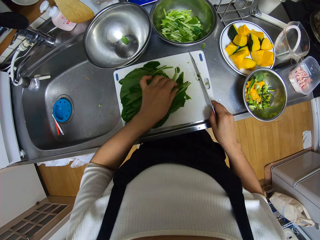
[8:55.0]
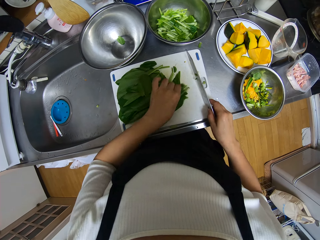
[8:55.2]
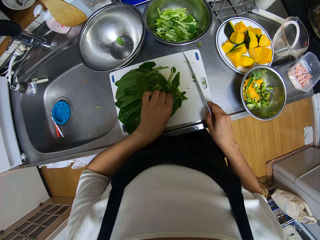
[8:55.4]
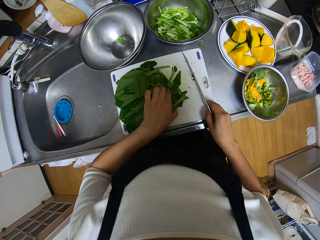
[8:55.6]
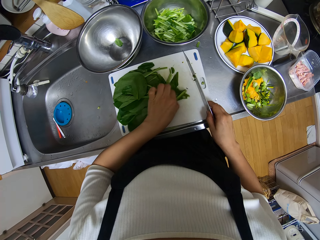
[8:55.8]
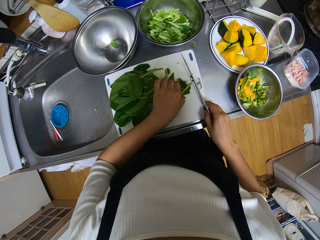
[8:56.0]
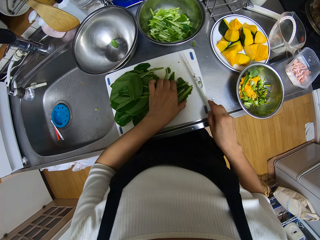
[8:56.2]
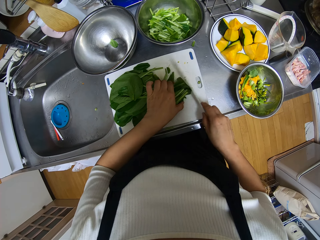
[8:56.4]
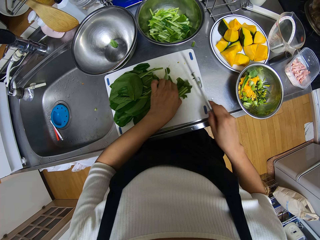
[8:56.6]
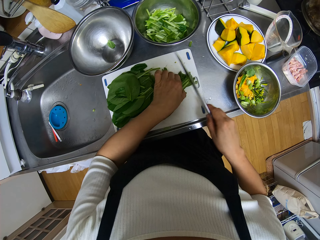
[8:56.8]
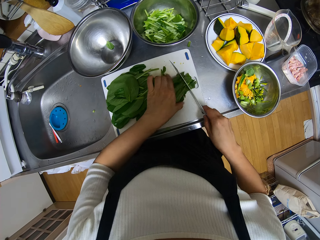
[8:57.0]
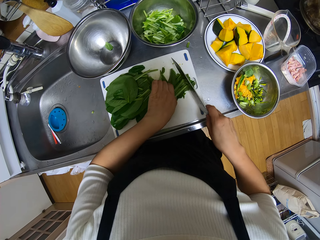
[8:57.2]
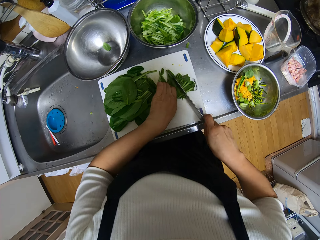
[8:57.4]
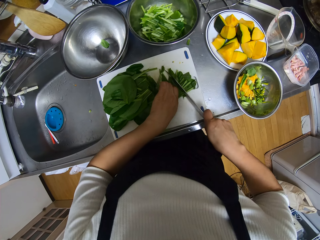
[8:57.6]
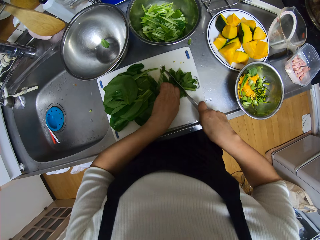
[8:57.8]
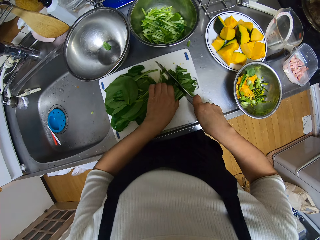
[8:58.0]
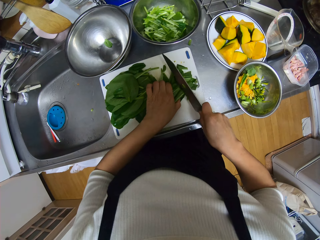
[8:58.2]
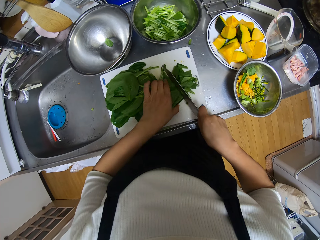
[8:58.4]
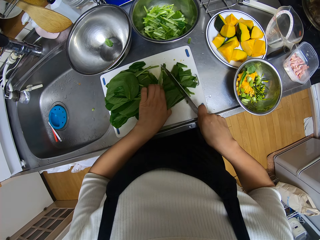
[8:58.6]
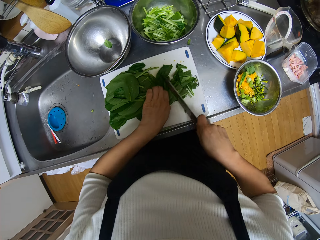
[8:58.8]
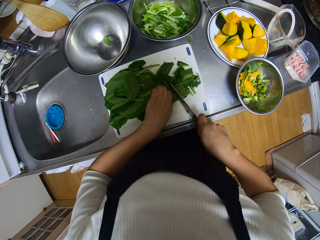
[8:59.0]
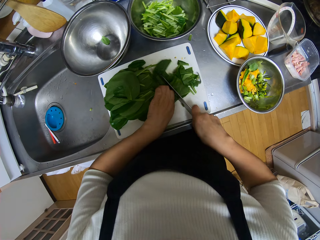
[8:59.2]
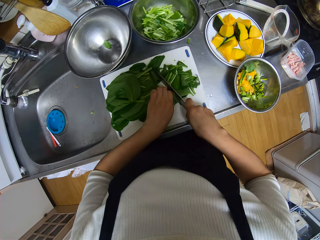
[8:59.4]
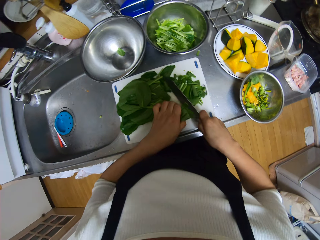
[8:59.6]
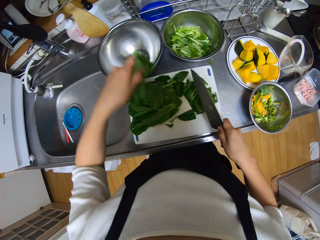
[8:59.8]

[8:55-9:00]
The camera wearer gathers some spinach on the chopping board with her left hand. She cuts the spinach with the knife. She cuts the spinach with the knife again.

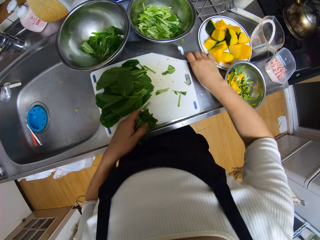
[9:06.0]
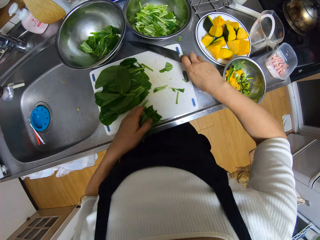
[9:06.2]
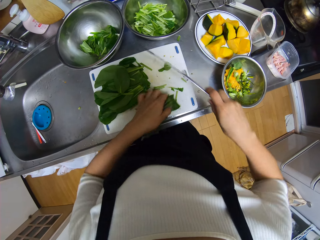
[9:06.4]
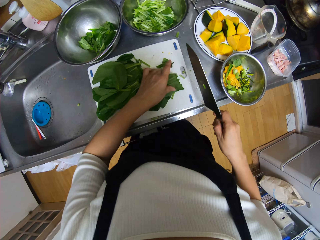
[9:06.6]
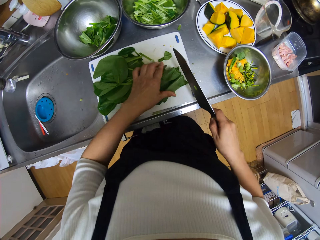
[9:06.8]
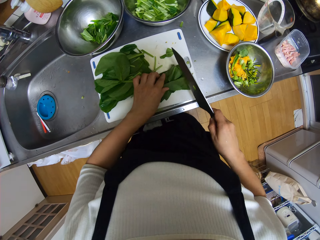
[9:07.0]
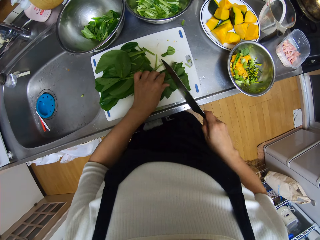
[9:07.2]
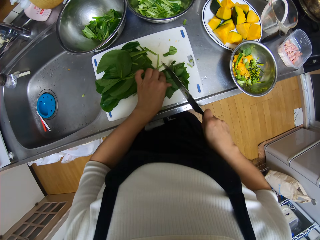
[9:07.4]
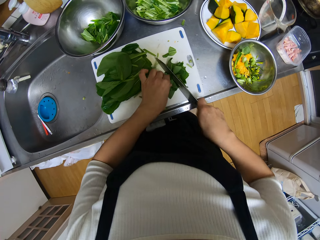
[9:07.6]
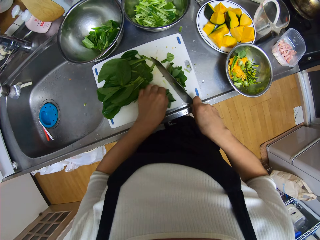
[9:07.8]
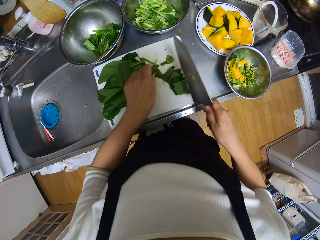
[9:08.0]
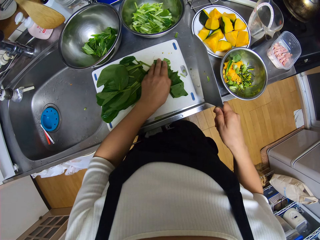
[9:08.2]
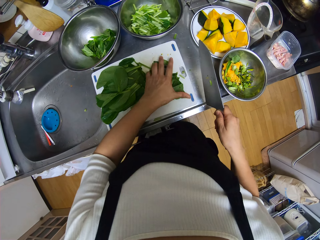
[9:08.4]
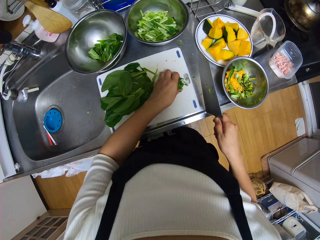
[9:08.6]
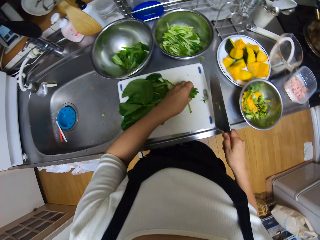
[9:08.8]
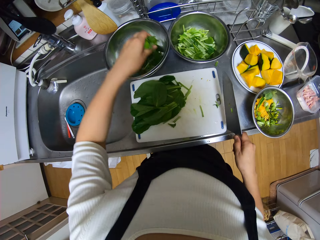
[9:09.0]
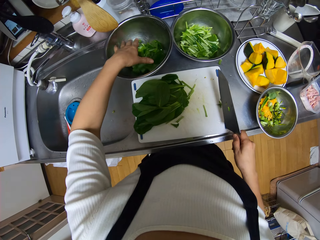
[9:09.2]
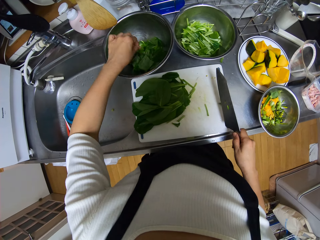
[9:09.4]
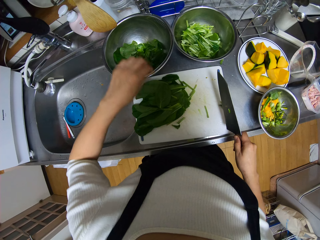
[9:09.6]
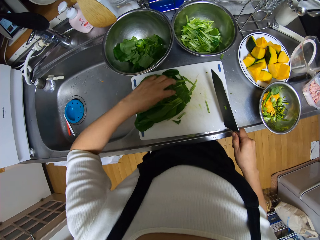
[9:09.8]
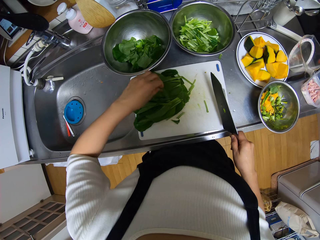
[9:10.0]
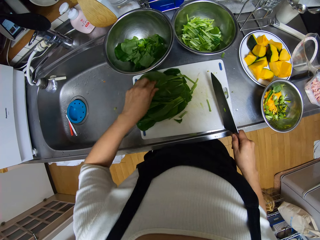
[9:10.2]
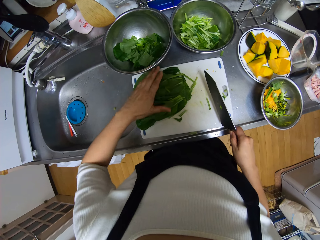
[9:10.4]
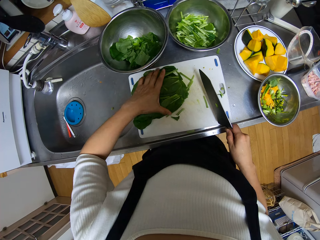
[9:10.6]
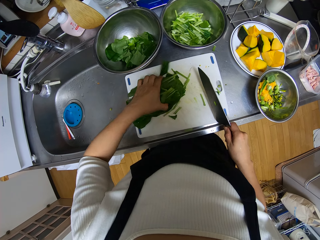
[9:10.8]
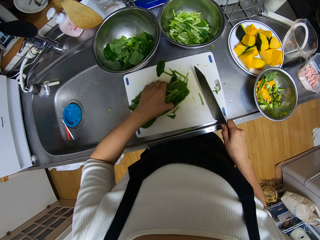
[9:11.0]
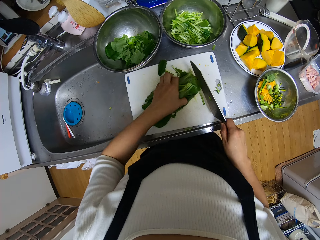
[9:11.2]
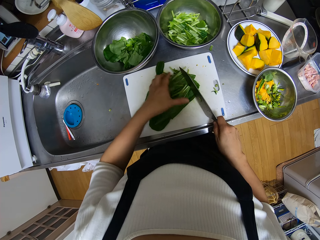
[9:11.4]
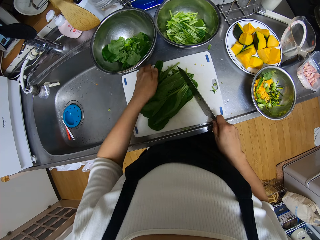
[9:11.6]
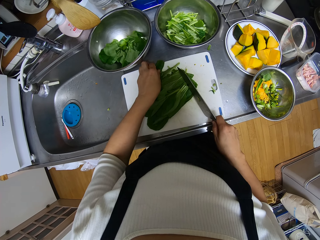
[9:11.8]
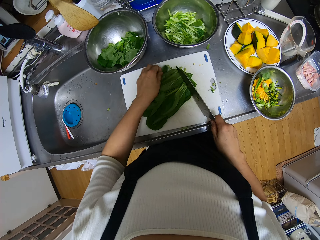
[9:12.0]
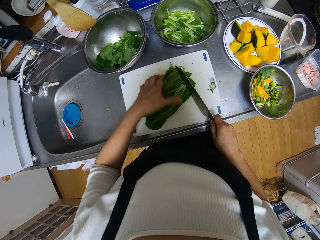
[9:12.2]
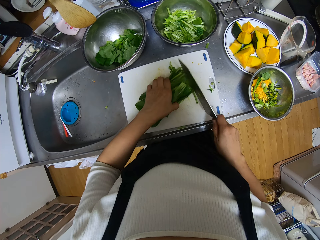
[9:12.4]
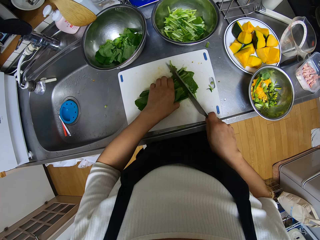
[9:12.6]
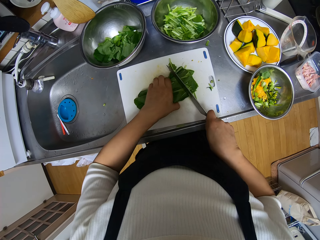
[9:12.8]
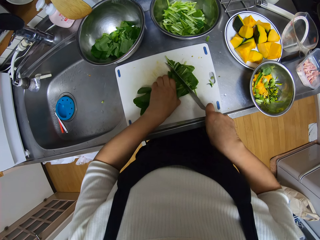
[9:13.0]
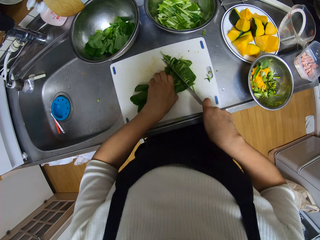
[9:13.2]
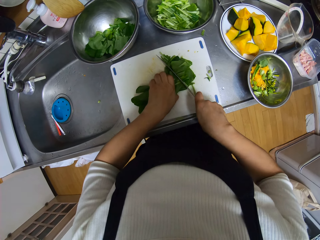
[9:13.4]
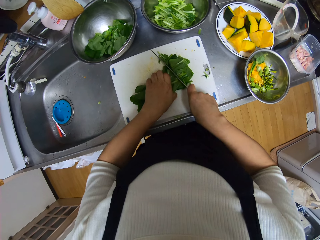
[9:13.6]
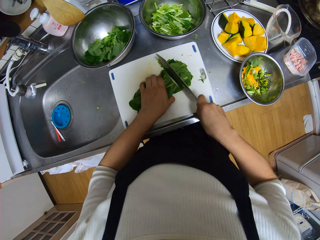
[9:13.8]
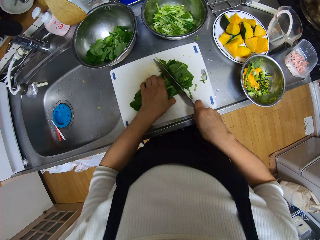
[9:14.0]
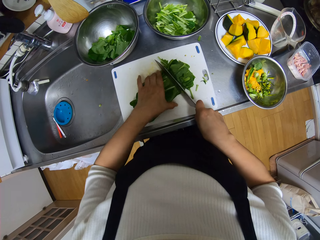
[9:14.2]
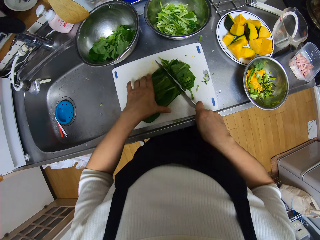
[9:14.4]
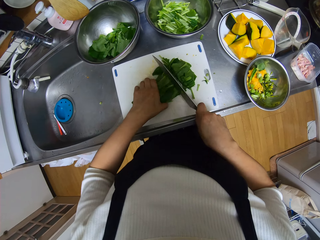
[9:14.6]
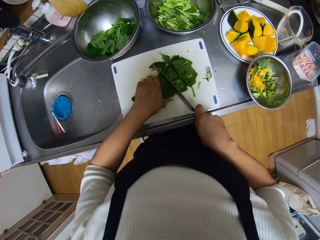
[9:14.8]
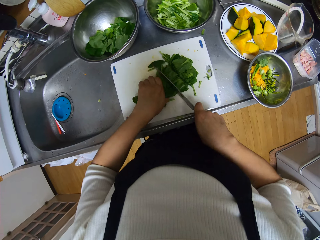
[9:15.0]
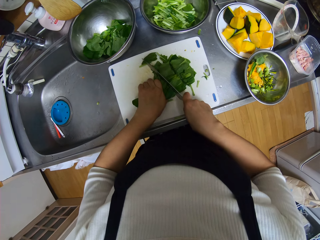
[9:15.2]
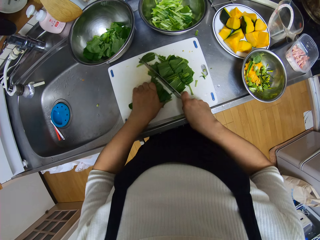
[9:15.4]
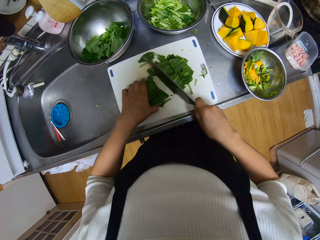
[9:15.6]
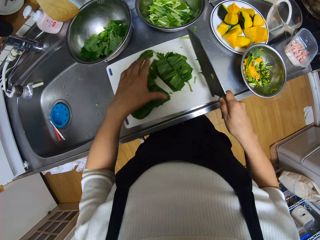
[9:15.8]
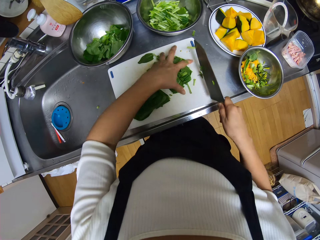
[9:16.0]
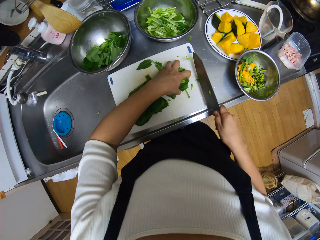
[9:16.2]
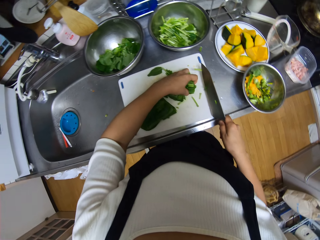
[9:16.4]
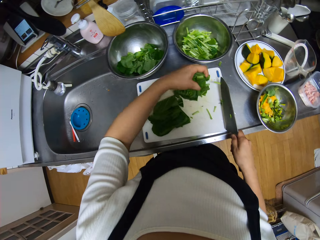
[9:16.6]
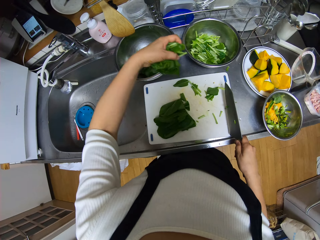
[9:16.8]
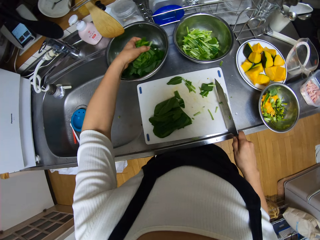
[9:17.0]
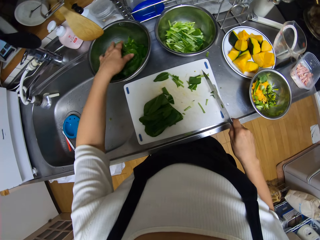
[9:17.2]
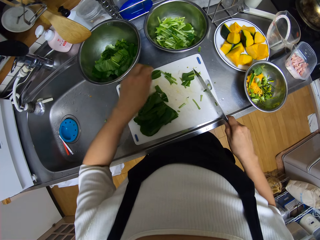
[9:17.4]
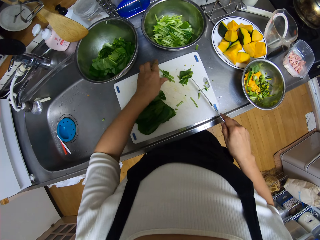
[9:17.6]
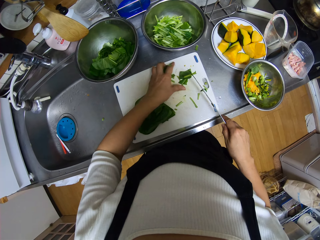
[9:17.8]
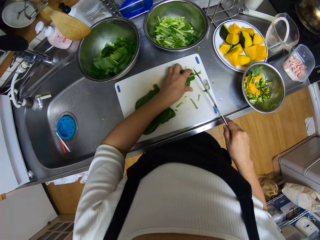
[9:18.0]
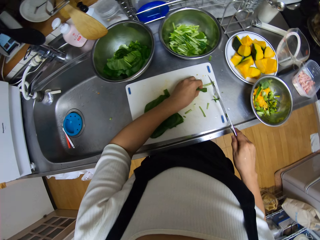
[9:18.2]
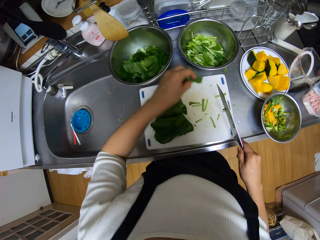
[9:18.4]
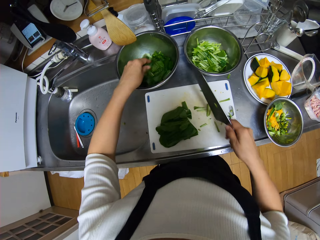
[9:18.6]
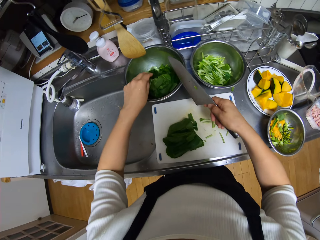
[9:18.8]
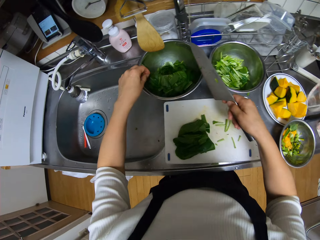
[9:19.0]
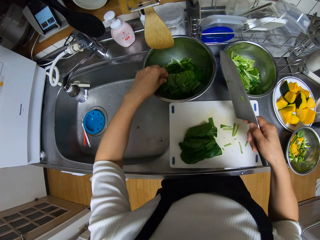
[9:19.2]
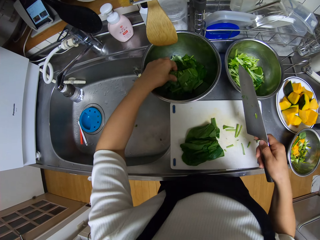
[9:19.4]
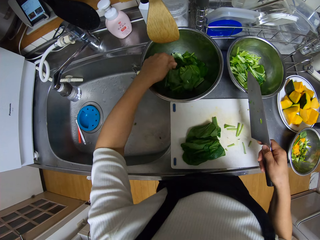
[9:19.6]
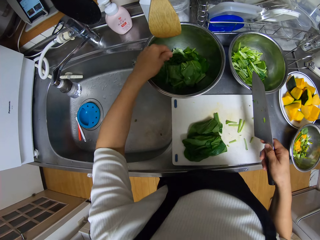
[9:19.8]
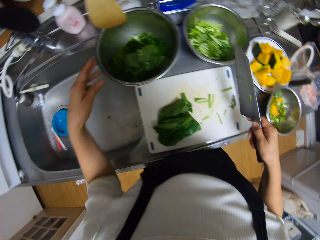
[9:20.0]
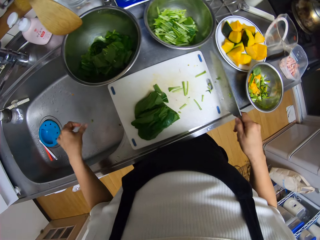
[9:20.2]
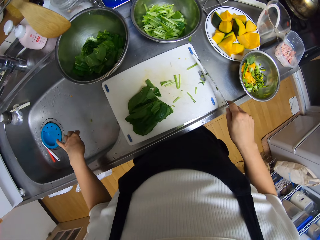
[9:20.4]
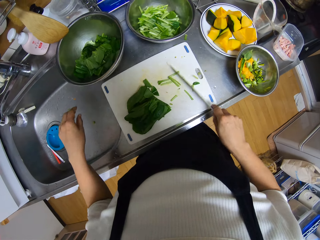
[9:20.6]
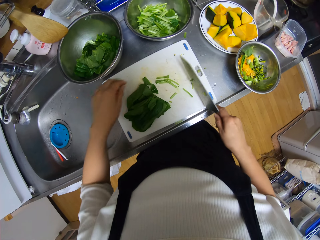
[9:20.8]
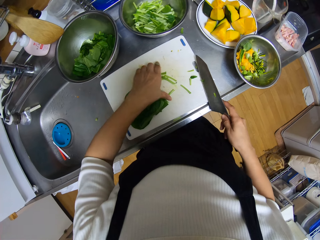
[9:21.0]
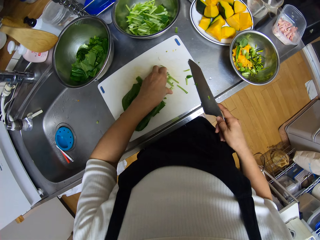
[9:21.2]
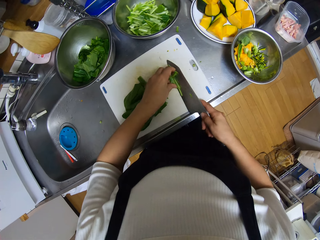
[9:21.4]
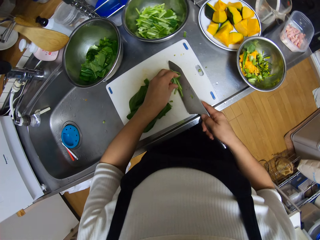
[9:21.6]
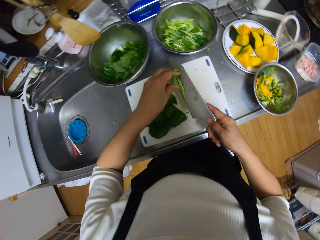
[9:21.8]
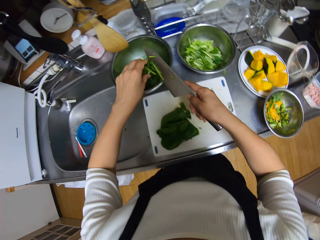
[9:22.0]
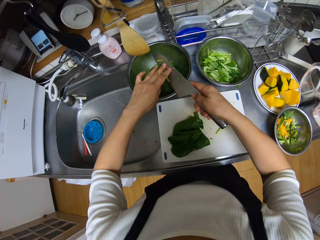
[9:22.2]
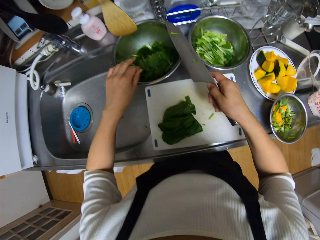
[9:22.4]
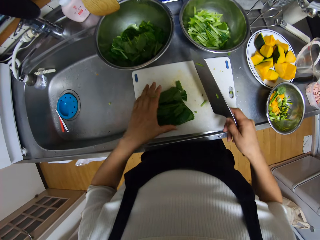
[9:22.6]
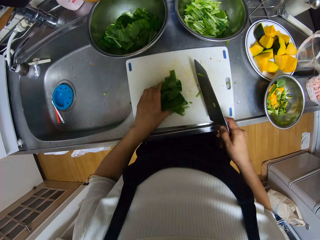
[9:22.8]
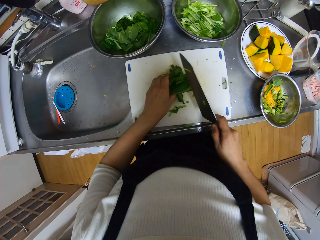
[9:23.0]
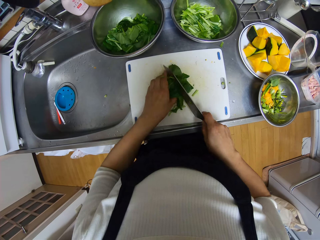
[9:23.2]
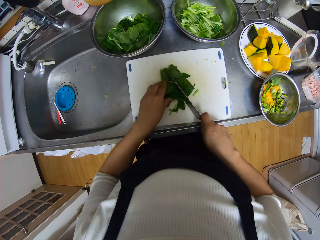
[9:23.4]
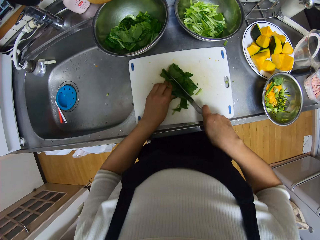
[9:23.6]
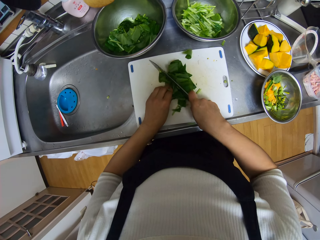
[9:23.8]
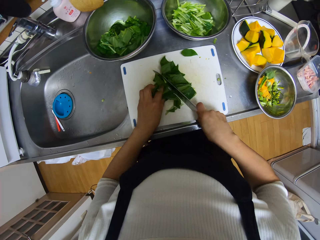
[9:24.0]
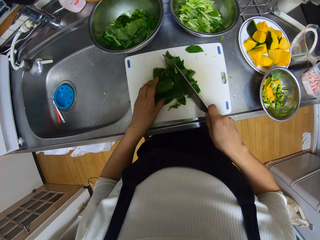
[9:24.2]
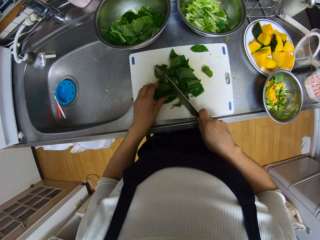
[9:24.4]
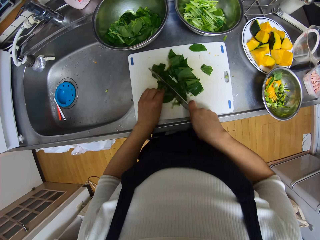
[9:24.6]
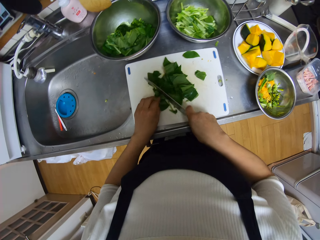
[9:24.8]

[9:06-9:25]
The camera wearer picks the knife from the chopping board with her right hand. She cuts the spinach with the knife. She packs the chopped spinach with her left hand. She drops the chopped spinach in the other stainless bowl. She gathers the spinach on the chopping board with her left hand. She cuts the spinach with the knife. She cuts the spinach with the knife again. She packs the chopped spinach from the chopping board with her left hand. She drops the chopped spinach in the bowl. She packs the chopped spinach from the chopping board with her left hand. She drops the chopped spinach in the bowl. She throws out a piece from the bowl. She picks dirt from the bowl with her left hand and drops the dirt in a sink. She packs the chopped spinach from the chopping board with her left hand. She drops the chopped spinach in the bowl. She gathers the spinach on the chopping board. She cuts the spinach with the knife on the board.
